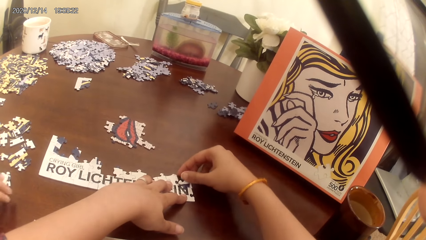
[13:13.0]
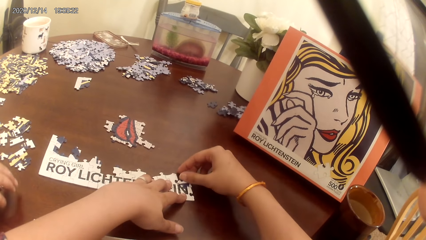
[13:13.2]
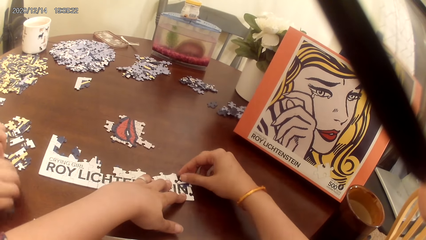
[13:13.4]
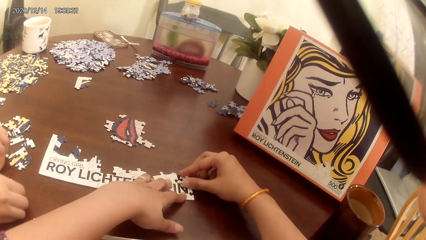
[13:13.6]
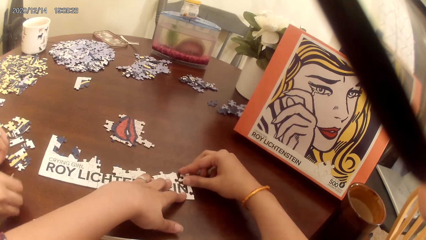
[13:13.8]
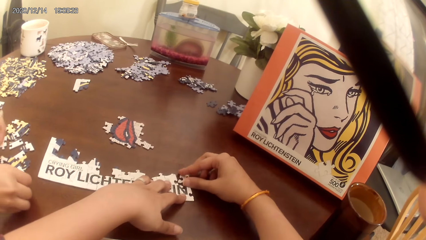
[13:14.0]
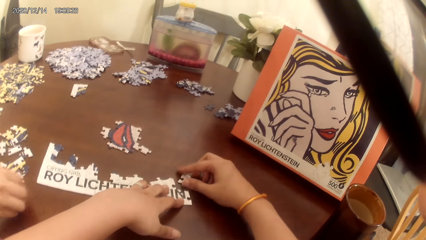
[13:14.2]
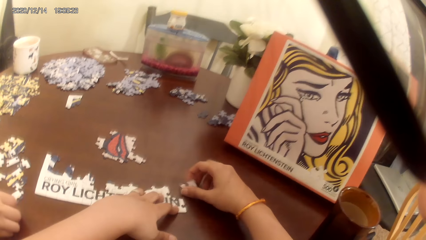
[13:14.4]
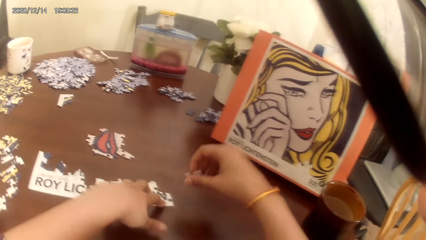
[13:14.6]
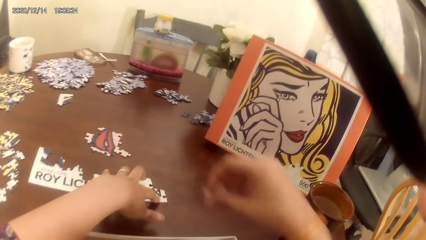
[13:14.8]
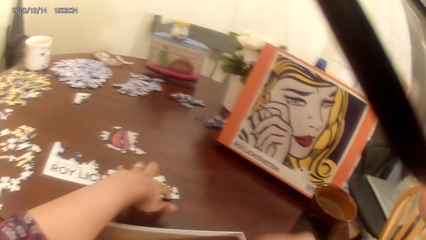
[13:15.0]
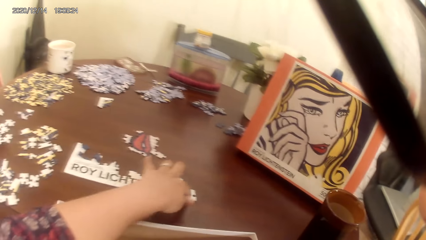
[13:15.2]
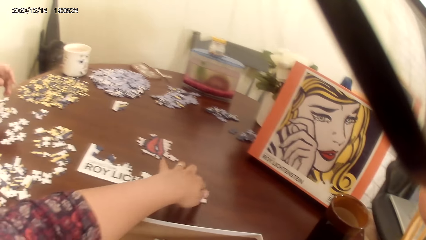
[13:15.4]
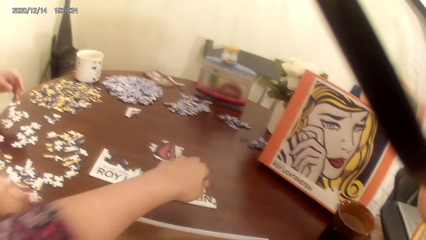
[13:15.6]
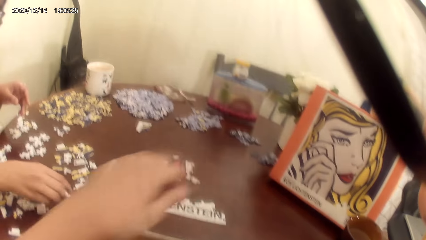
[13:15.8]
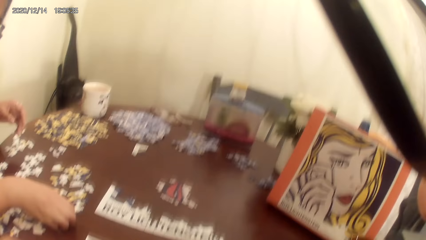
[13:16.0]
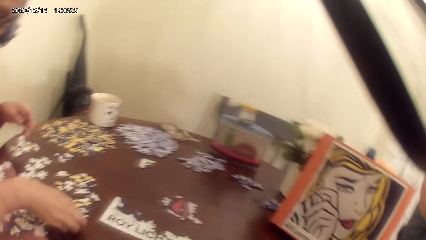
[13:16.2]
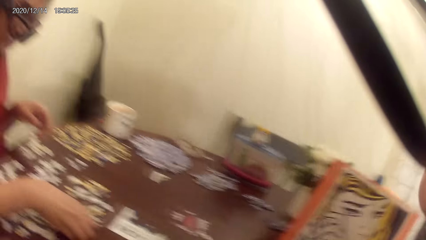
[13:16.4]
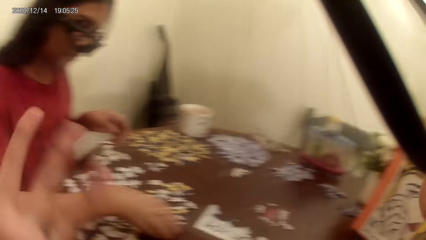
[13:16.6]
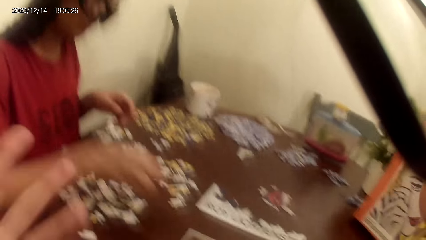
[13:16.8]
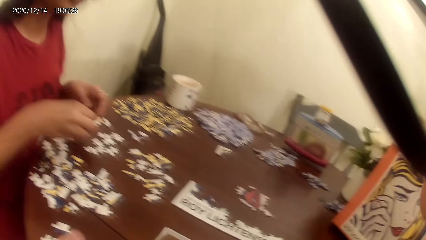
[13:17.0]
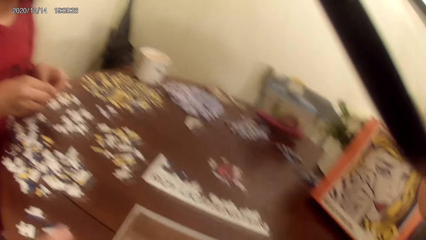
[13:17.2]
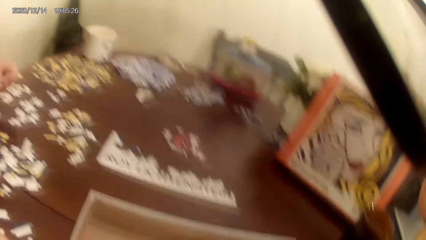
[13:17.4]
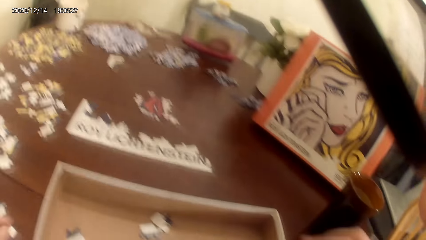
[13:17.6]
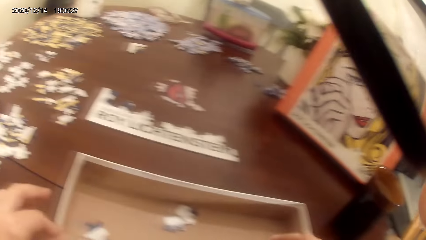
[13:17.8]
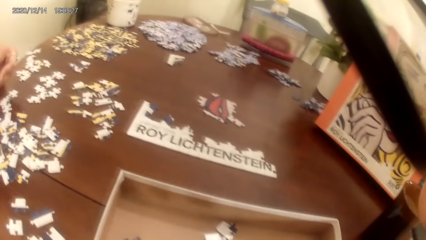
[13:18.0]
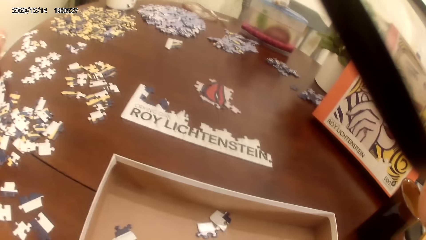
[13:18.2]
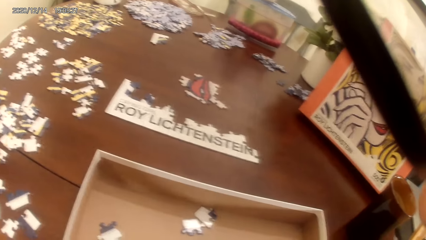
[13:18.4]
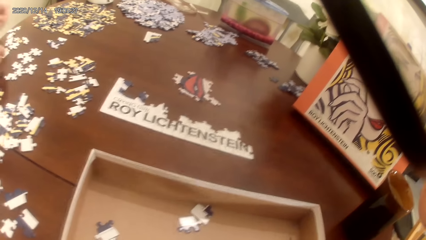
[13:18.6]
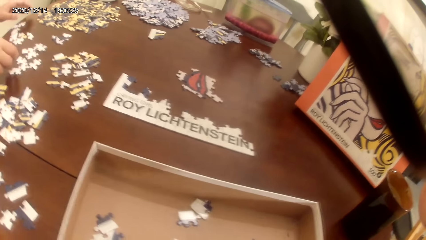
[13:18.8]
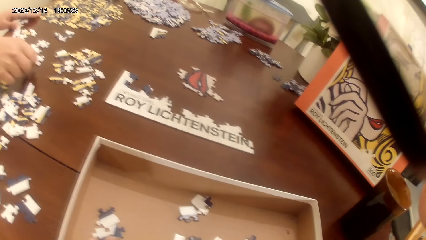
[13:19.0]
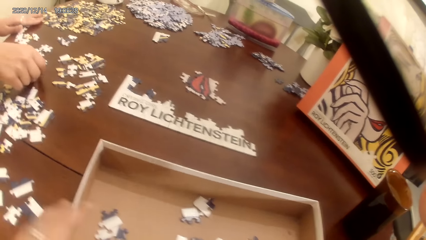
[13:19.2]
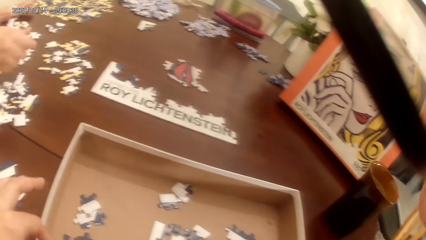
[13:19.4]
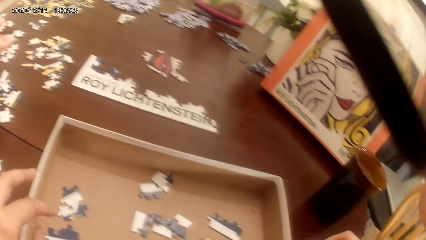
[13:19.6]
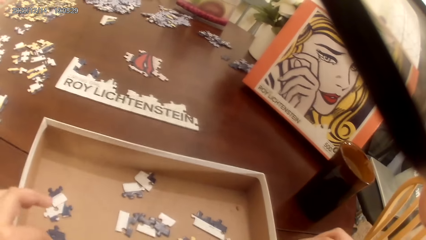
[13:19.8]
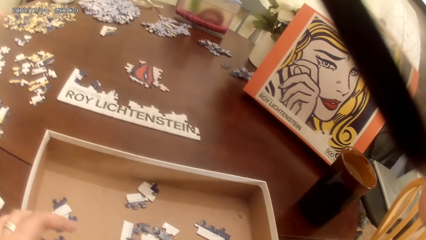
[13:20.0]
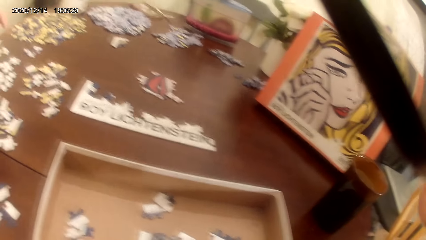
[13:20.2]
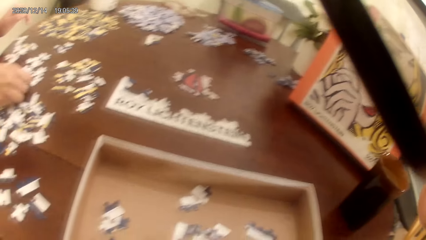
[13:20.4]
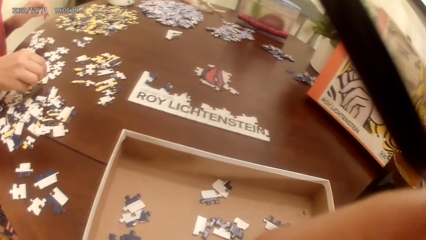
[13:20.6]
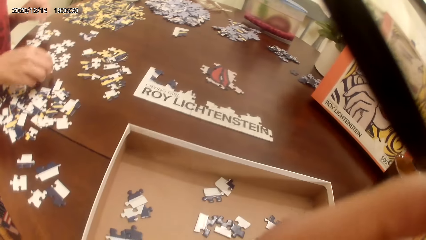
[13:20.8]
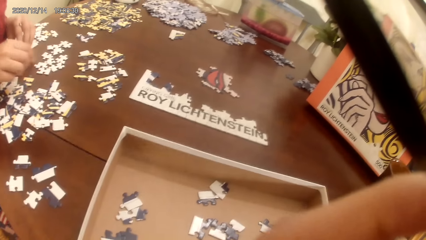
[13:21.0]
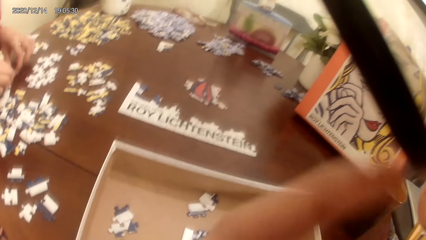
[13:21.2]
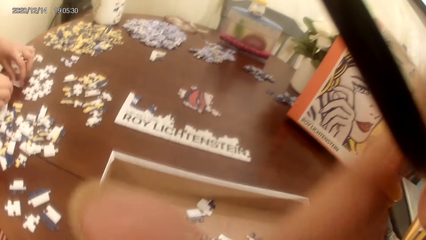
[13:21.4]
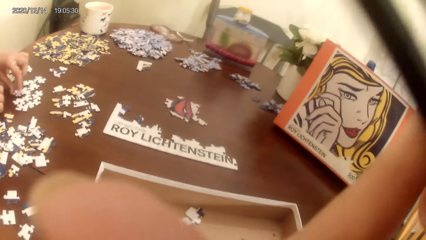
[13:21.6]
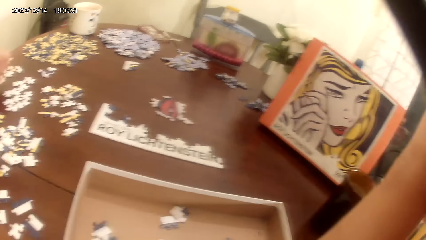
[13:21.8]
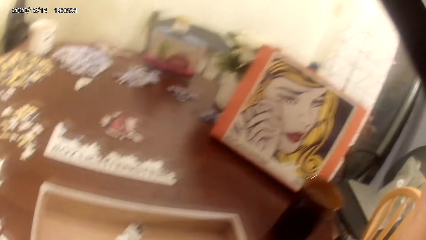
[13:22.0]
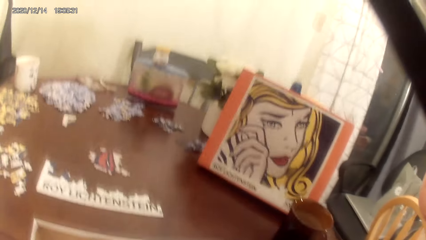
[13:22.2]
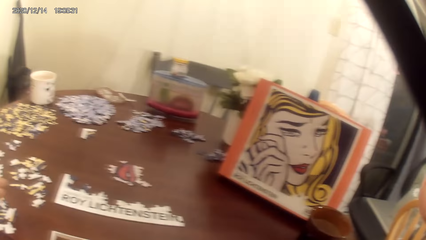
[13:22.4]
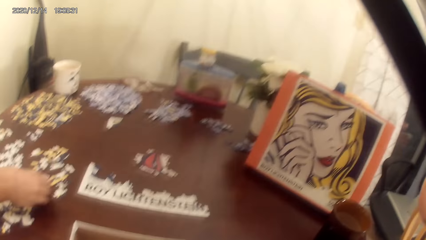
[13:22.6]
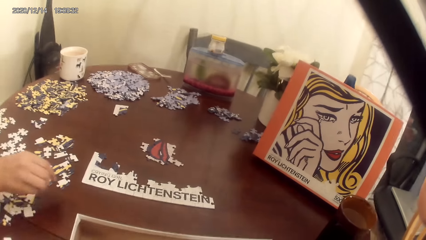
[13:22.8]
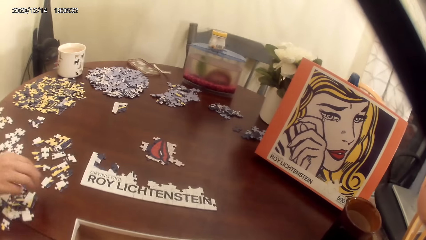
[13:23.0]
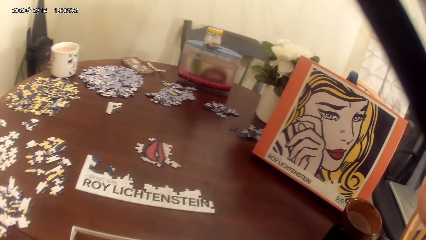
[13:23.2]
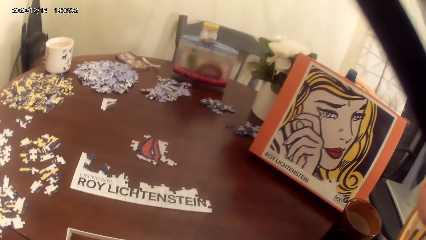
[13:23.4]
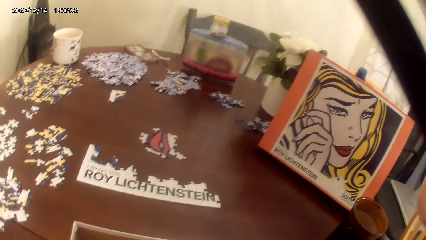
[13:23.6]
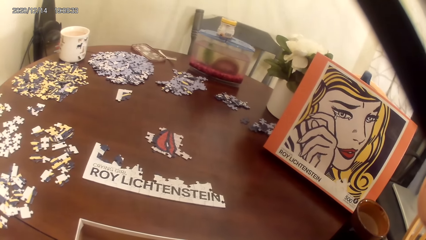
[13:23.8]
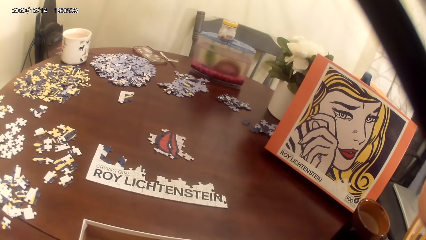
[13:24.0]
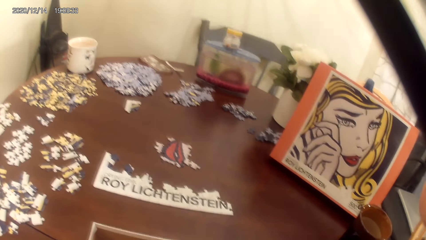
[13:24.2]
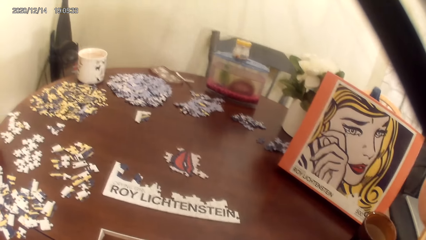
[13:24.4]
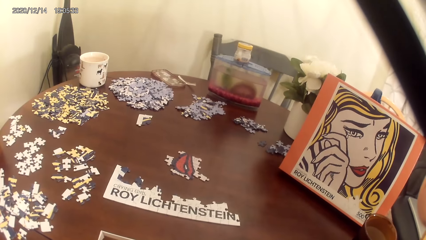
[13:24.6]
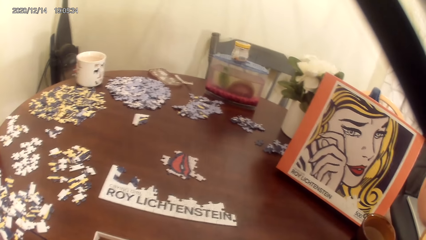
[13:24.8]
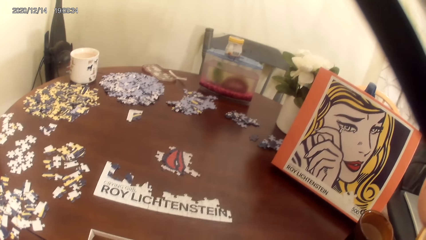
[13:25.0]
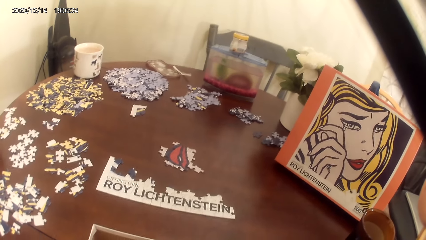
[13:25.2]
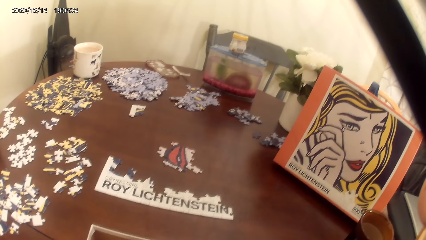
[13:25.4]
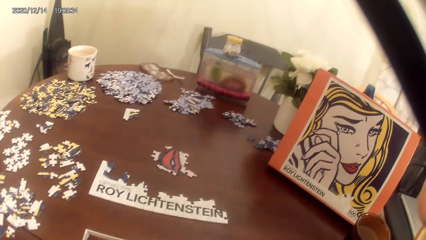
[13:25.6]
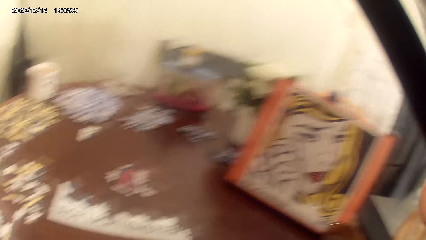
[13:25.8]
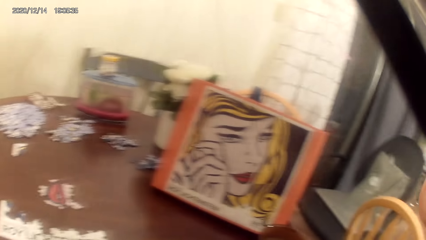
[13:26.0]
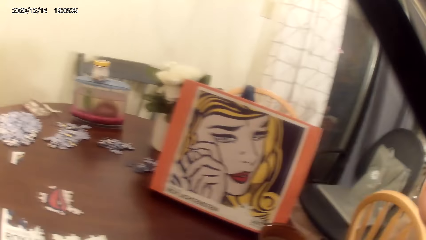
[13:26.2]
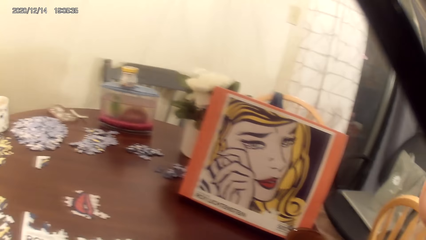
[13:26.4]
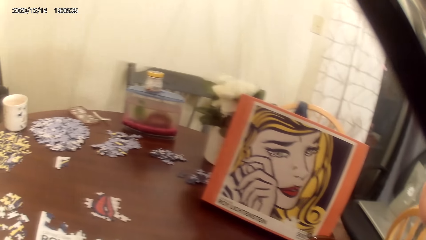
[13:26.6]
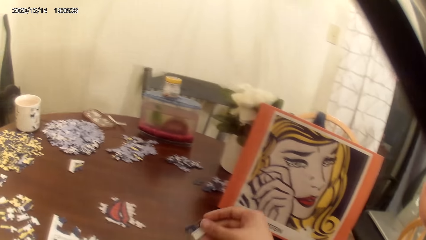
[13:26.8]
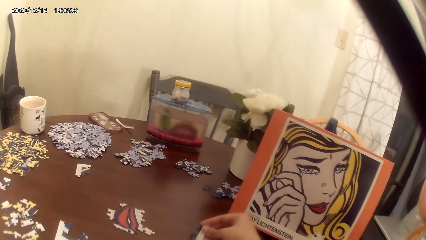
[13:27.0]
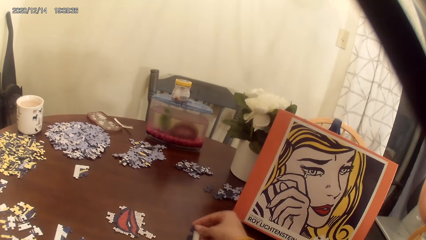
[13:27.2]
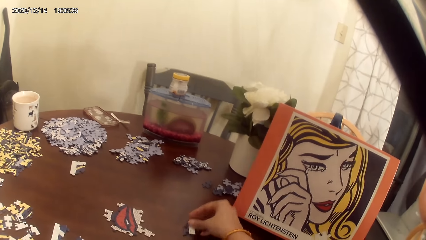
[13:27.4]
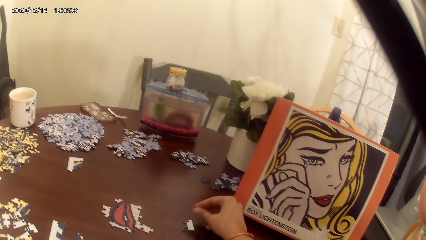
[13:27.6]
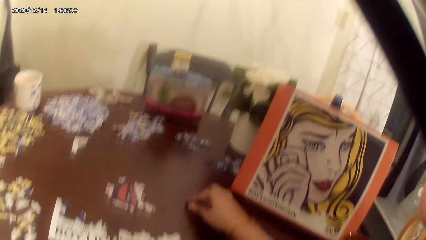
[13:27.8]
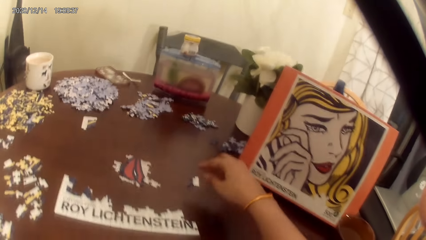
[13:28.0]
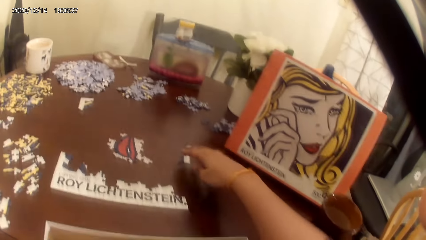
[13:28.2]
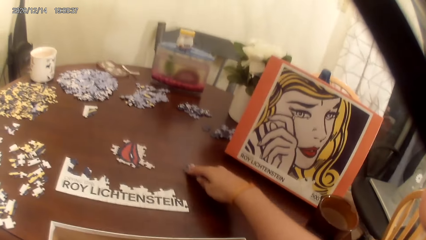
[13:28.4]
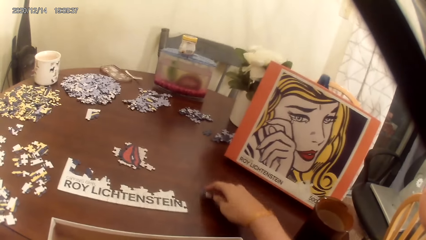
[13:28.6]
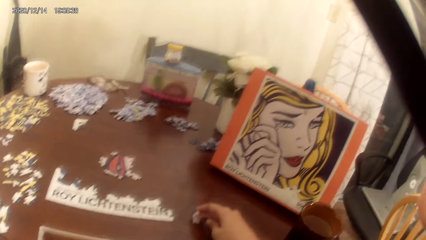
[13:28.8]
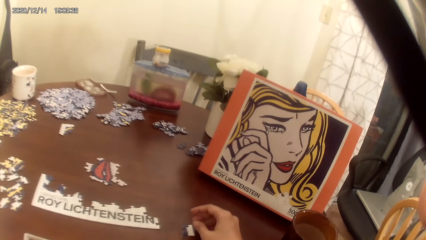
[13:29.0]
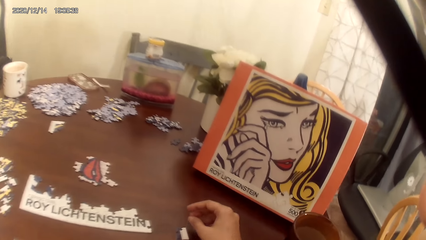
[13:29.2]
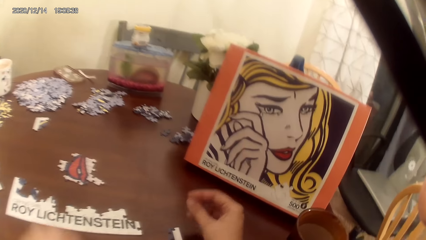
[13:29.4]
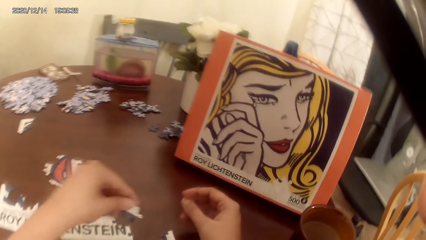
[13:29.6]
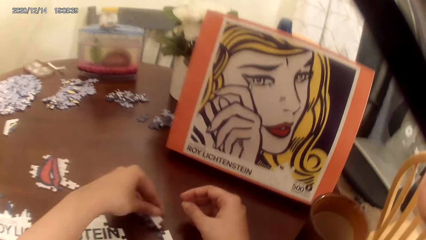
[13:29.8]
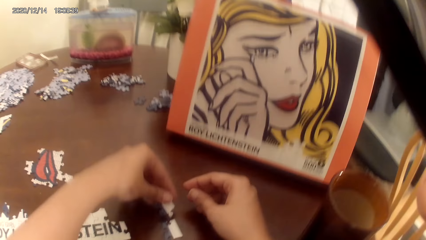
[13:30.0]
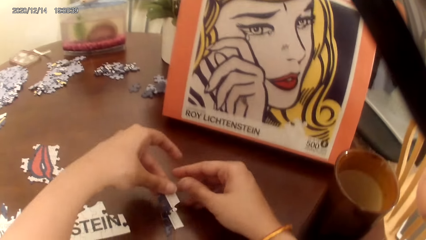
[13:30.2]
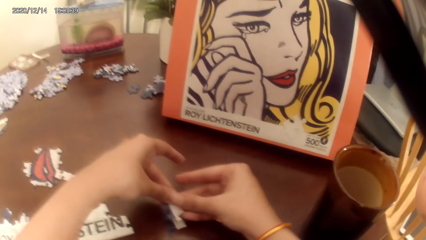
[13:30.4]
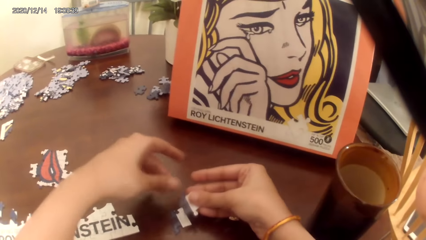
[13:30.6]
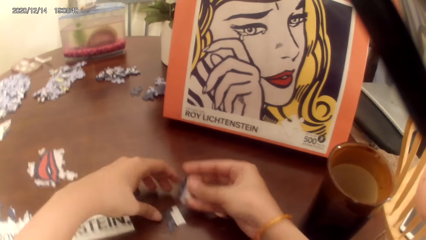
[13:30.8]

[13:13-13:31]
The camera wearer talks to a person. The person laughs. The camera wearer dialogues with the person. The person talks to the camera wearer. The camera wearer plays the dominoes game.
